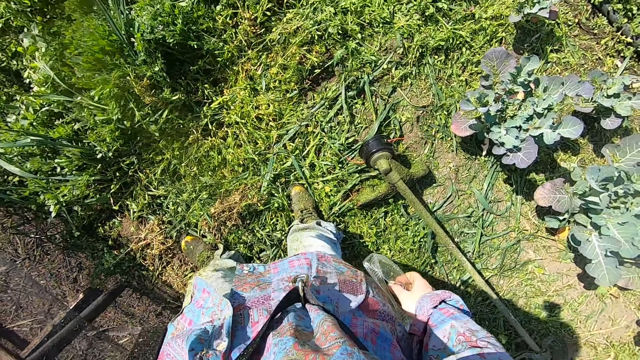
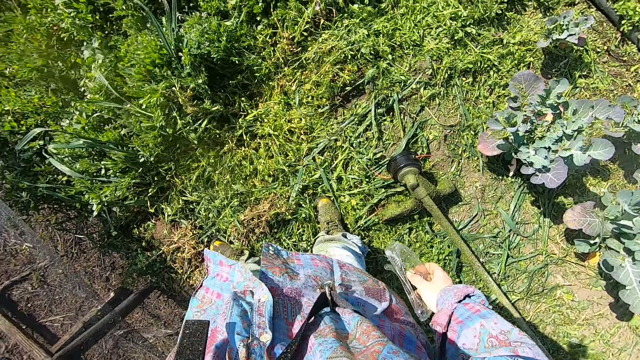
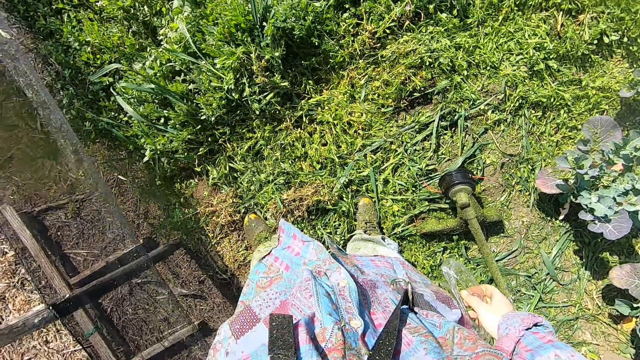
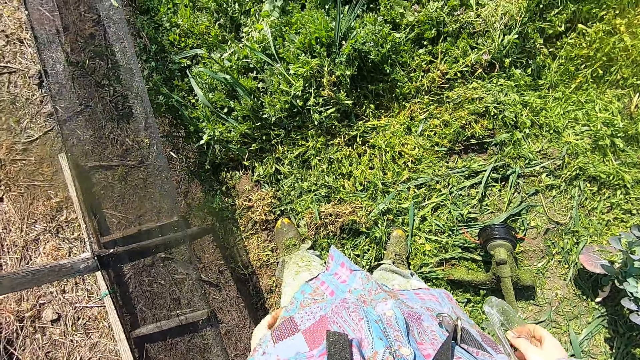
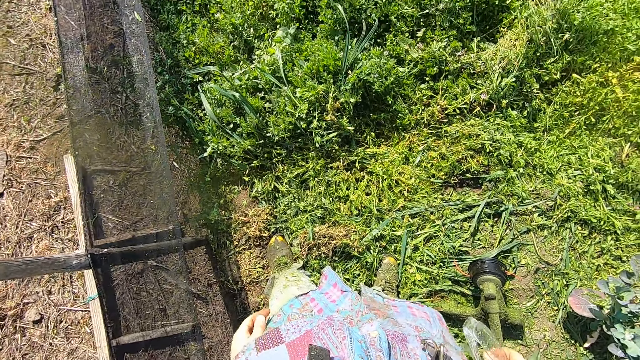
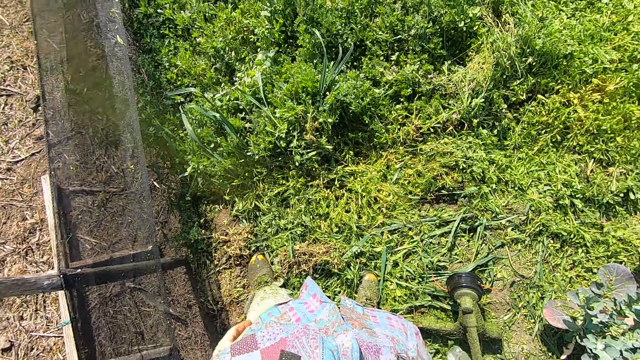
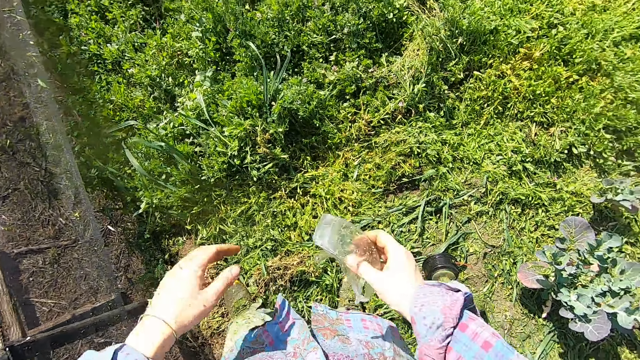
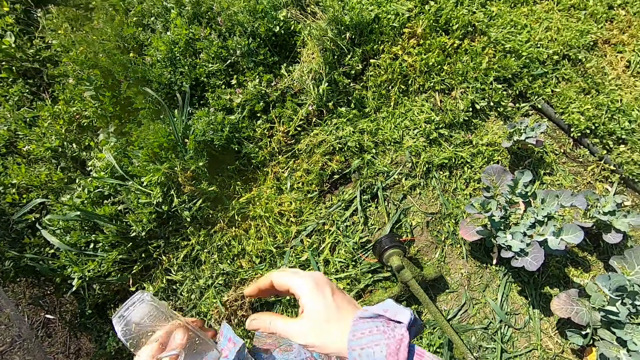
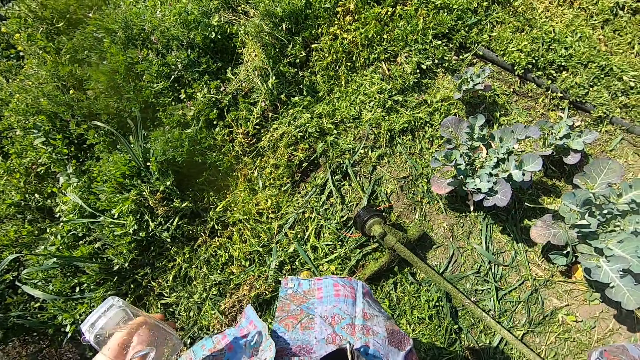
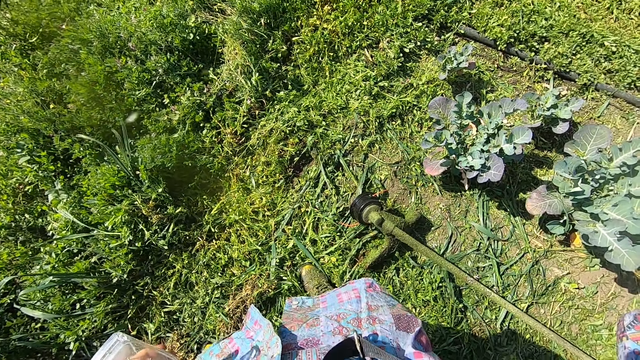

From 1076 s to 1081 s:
The camera wearer looks around the garden. He passes the glasses on his right hand to his left hand and raises his right hand to his face.
